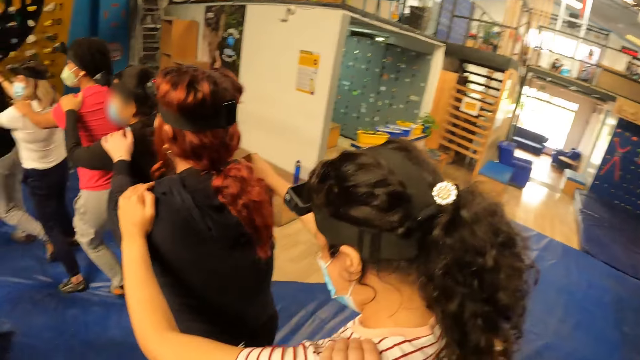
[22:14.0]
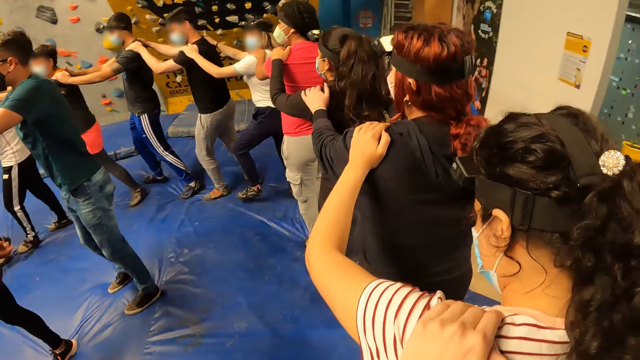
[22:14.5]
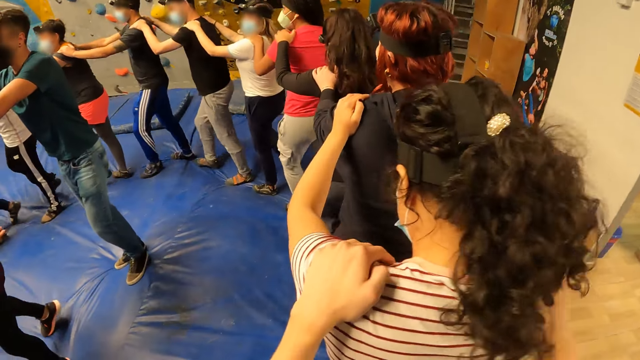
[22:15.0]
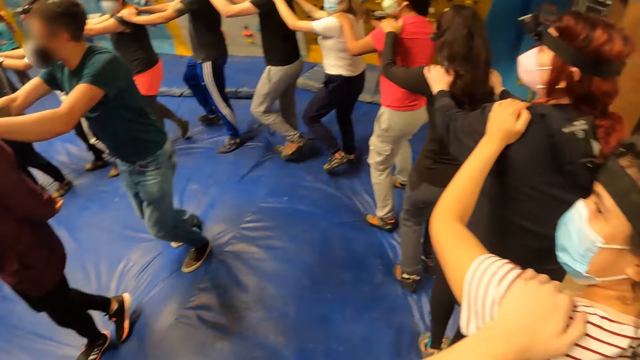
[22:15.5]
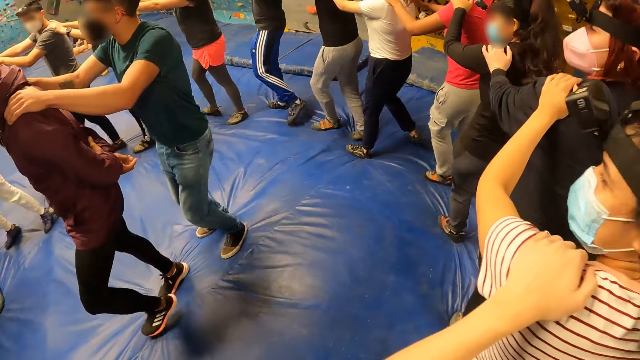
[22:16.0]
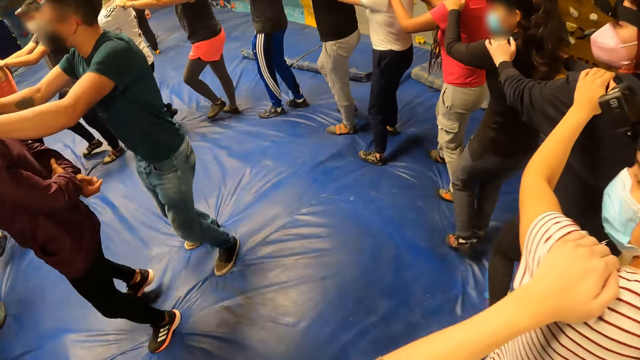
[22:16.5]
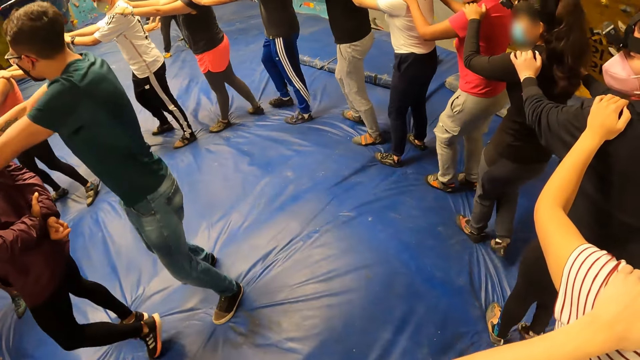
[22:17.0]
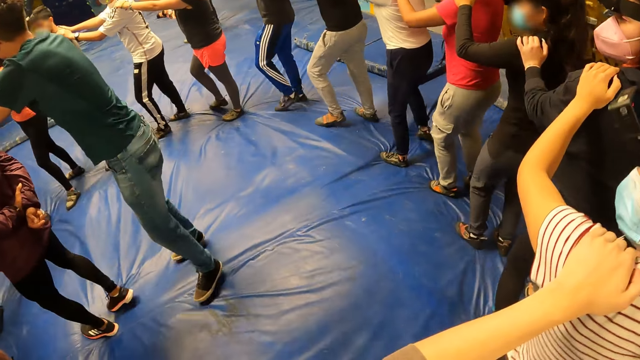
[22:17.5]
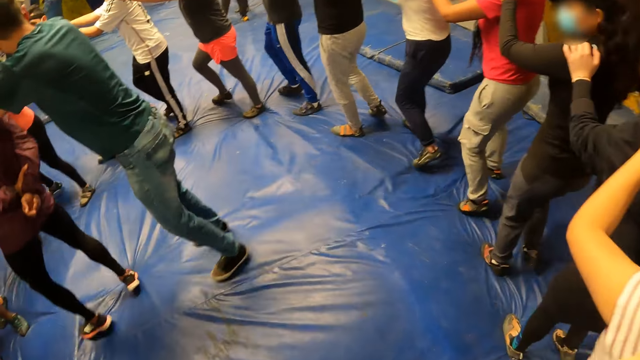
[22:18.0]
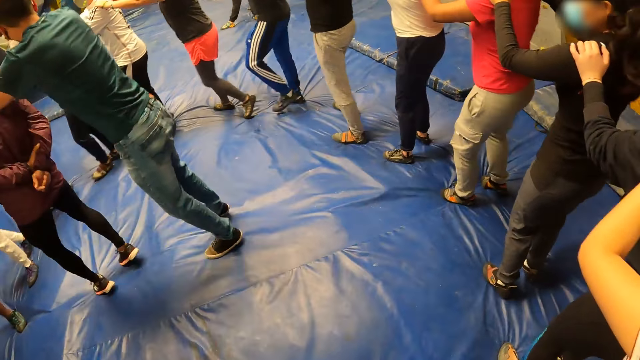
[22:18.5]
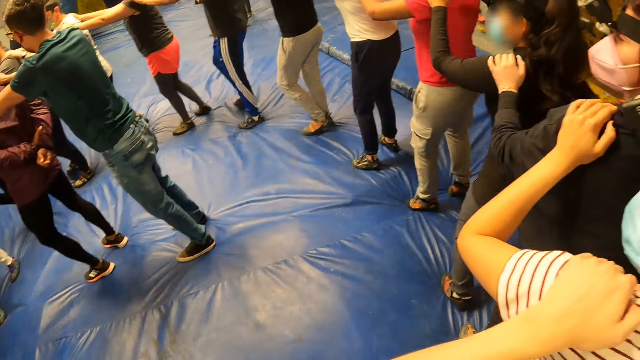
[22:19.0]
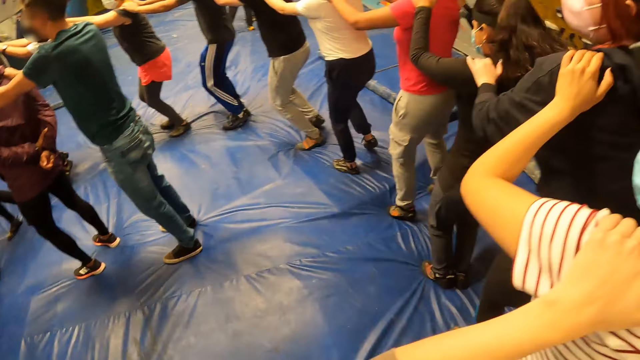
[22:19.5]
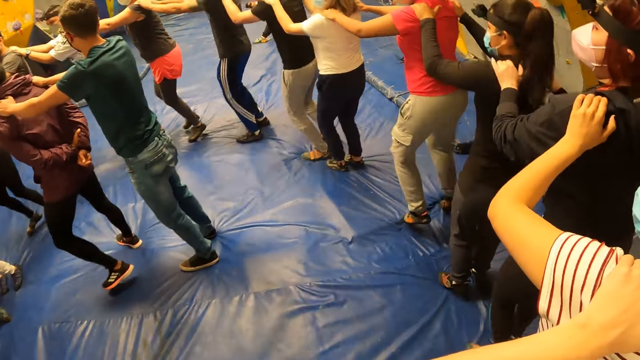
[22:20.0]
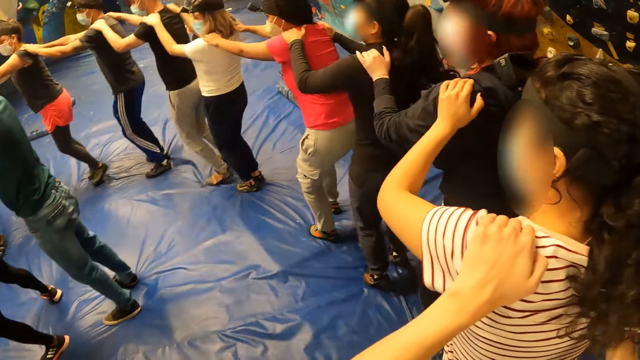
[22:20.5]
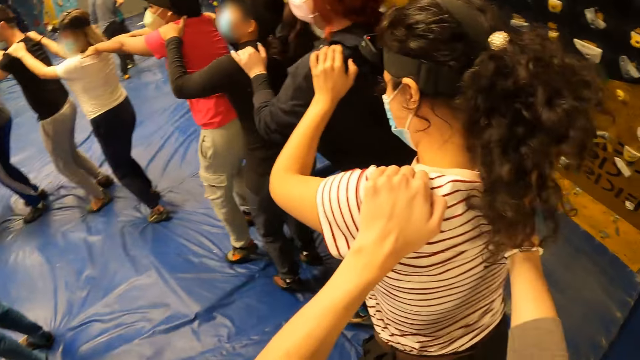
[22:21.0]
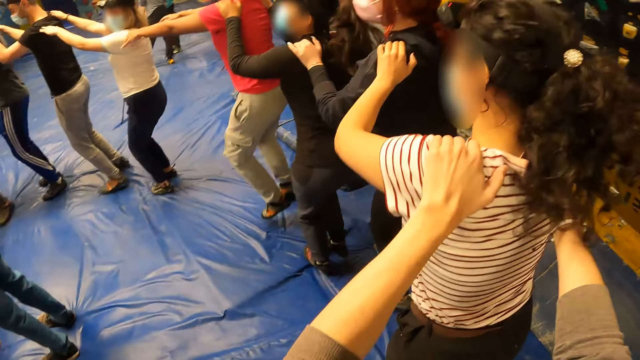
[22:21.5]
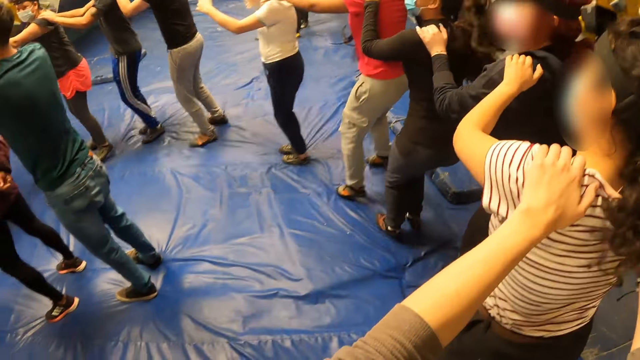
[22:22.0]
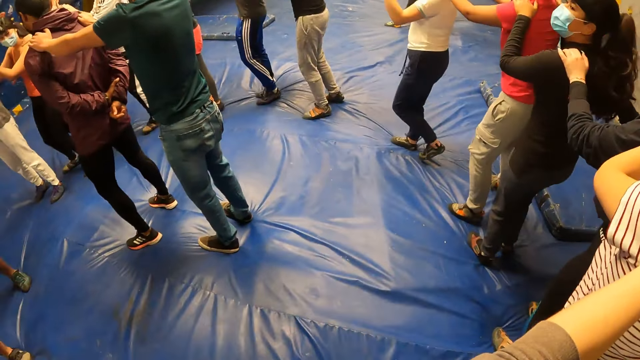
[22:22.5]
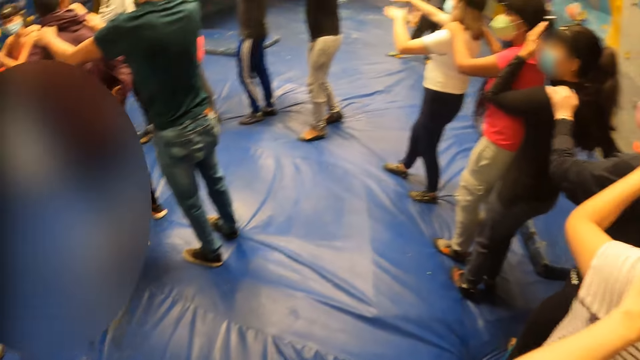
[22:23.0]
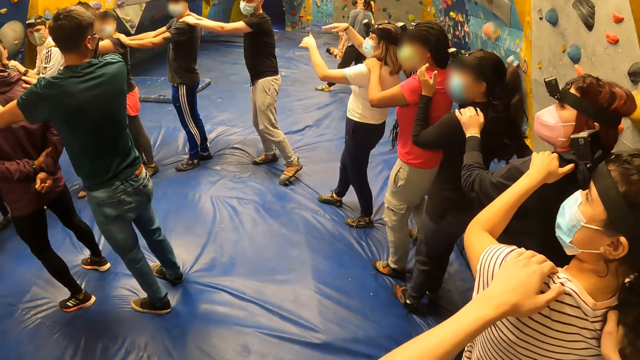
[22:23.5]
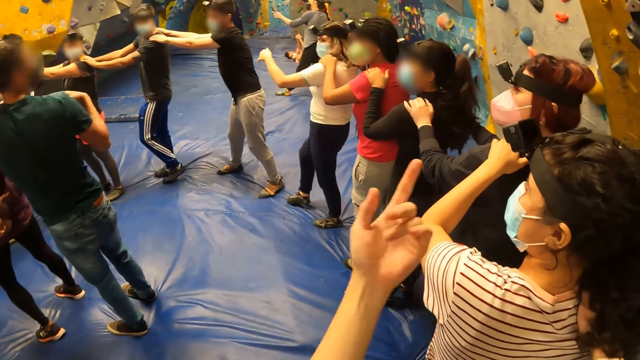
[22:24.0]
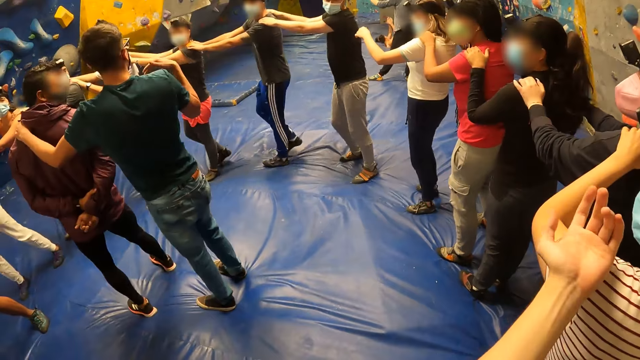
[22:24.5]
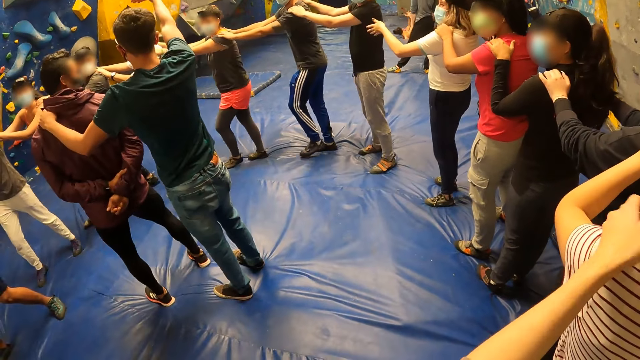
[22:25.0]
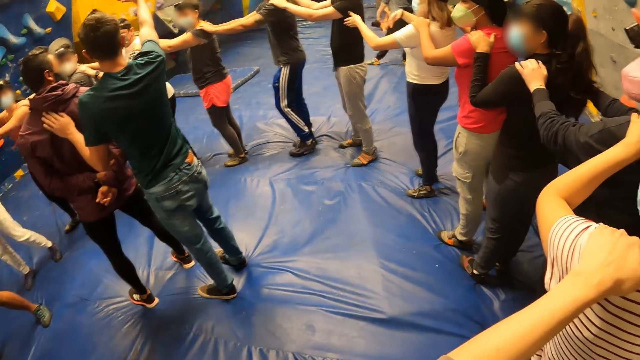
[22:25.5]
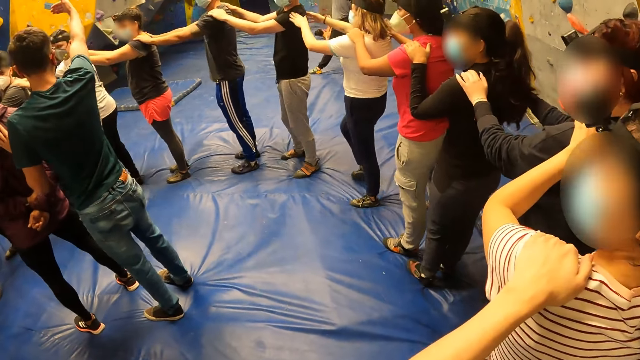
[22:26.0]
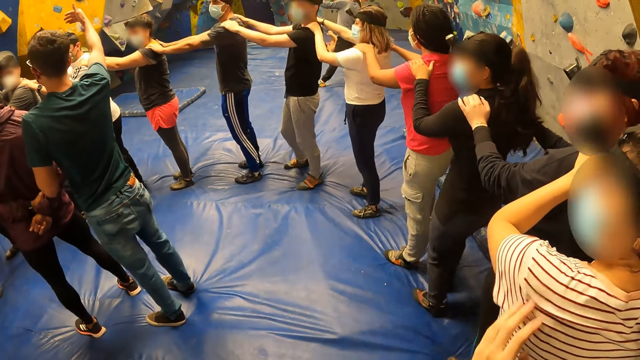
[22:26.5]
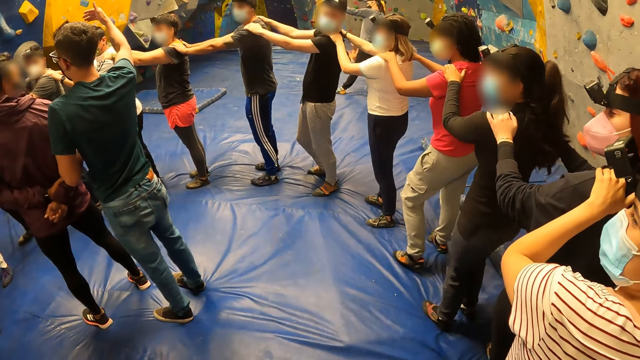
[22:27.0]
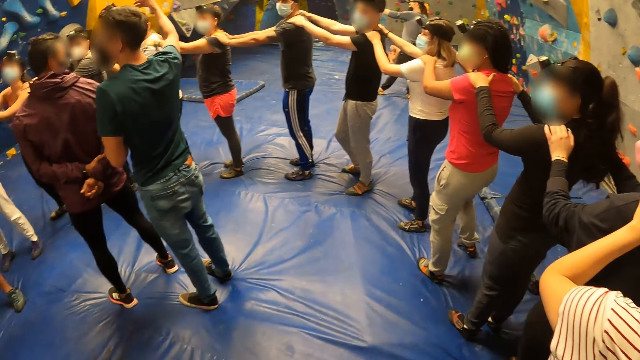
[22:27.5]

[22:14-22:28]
The camera wearer looks around a room. The instructor jumps in the middle of the circle. A woman walks around the room. The camera wearer jumps in the circle with her hands on the shoulders of the woman. The woman jumps around the room. The camera wearer looks around the room and puts his hands on the woman's shoulders. The instructor instructs the people at the climbing center.

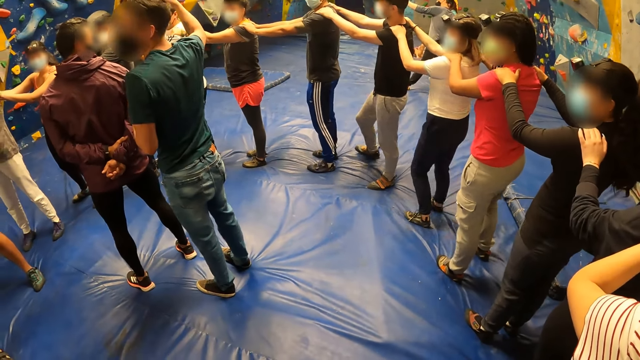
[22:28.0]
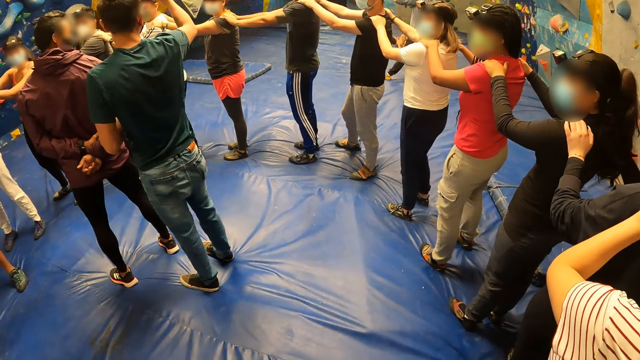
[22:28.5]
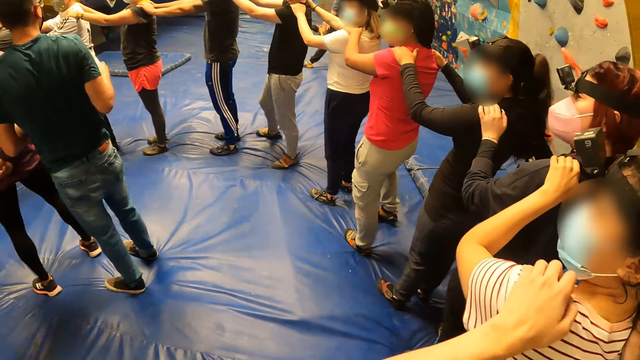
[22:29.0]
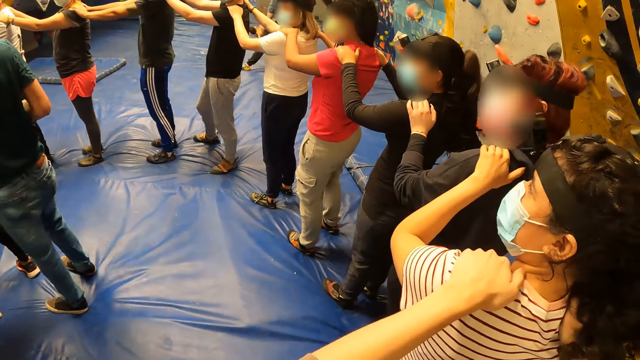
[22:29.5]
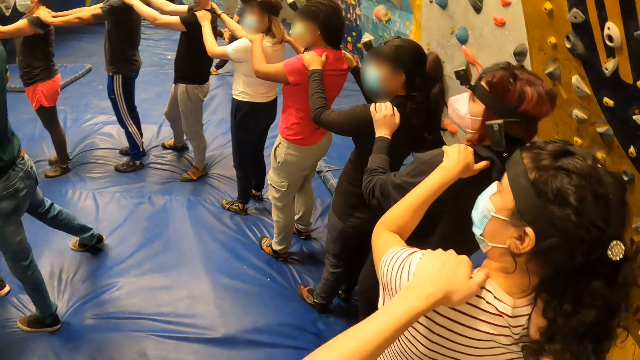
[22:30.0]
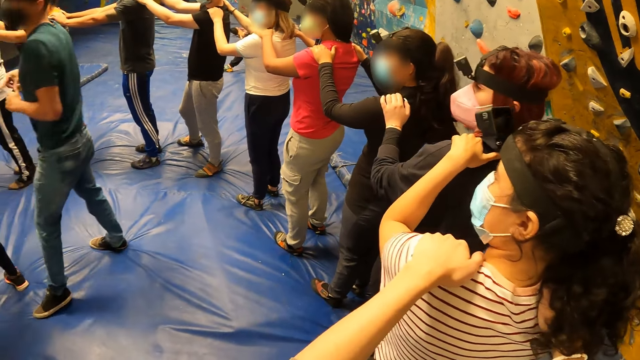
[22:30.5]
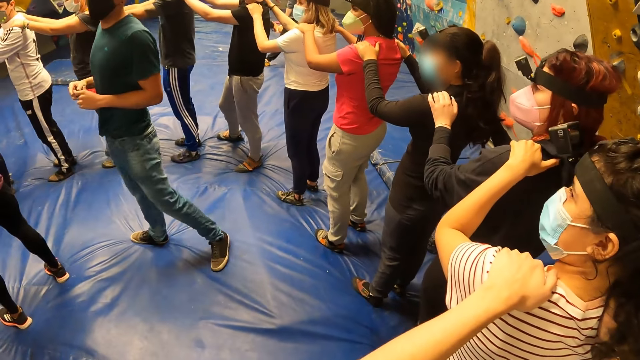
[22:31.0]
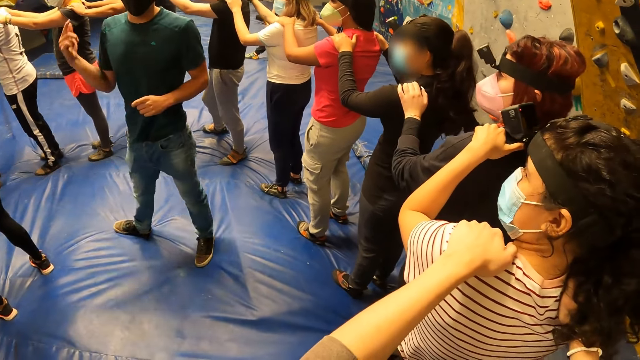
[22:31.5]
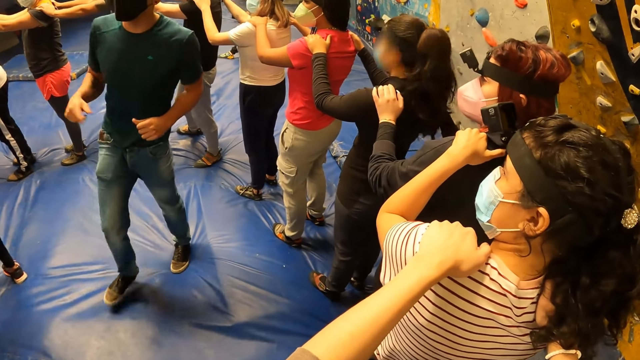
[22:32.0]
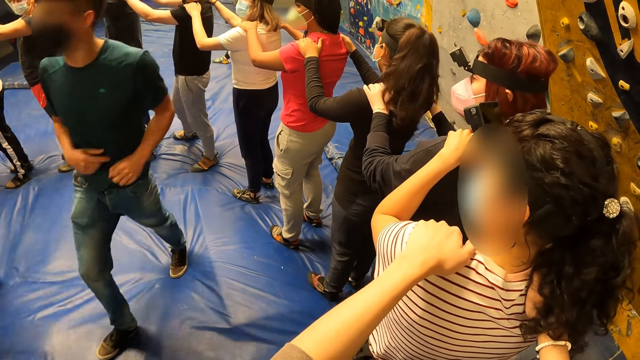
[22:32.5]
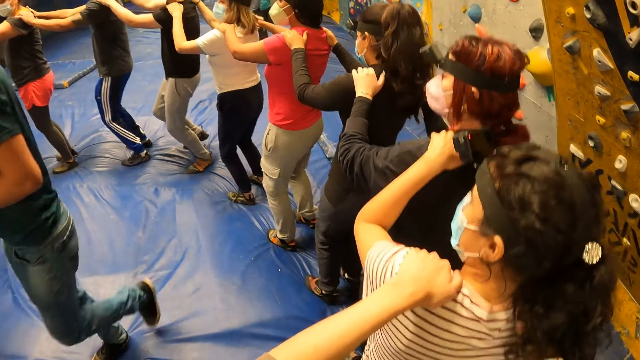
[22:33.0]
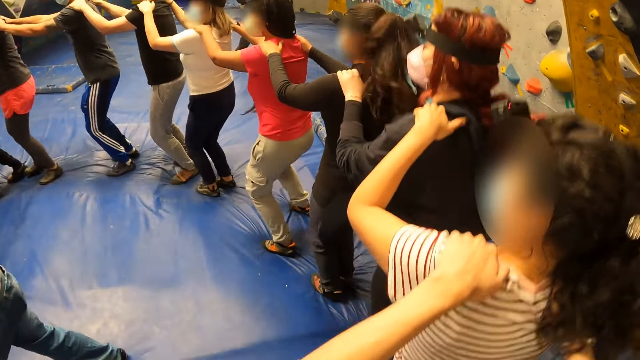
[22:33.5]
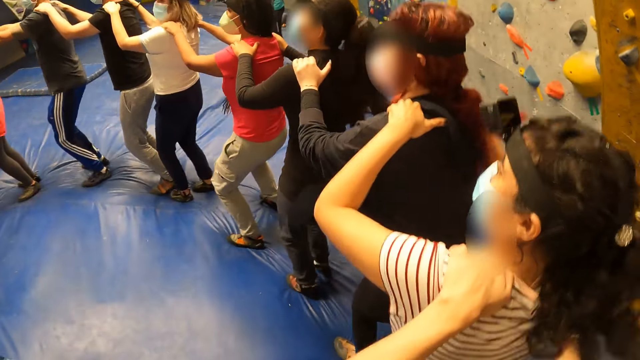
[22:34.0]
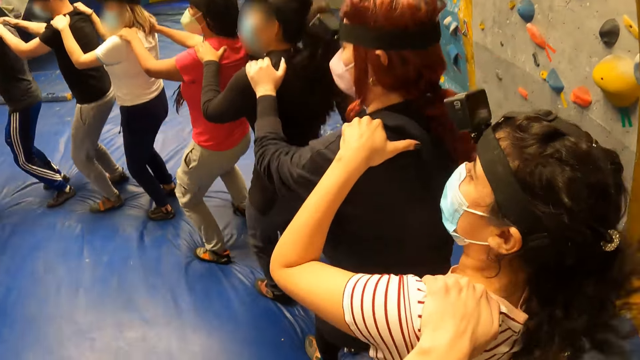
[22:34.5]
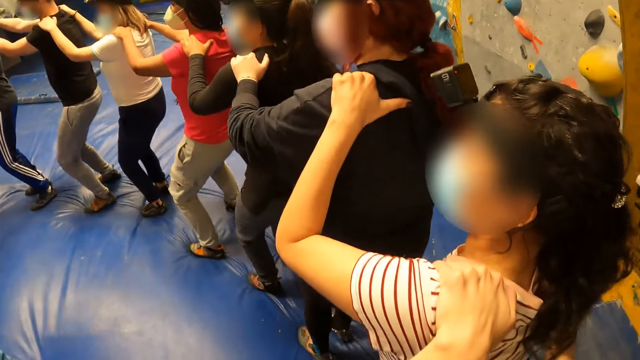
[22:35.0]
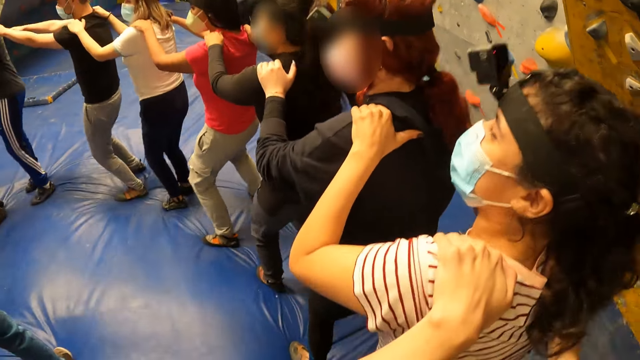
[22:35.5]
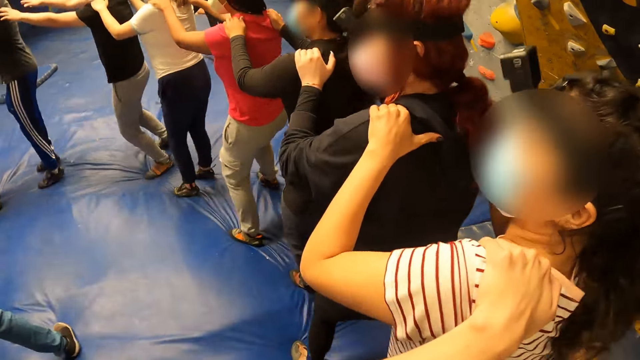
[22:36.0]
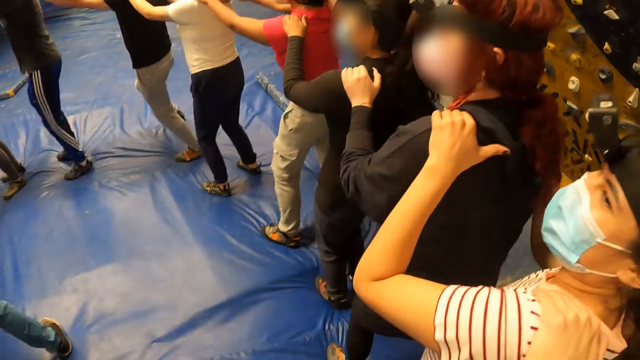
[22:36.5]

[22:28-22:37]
The camera wearer looks around a room and puts his hands on a woman's shoulders. The woman jumps around the room. The camera wearer dances with her hands on the shoulders of the woman.
